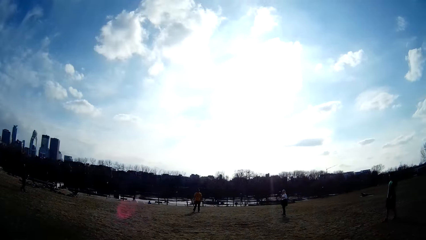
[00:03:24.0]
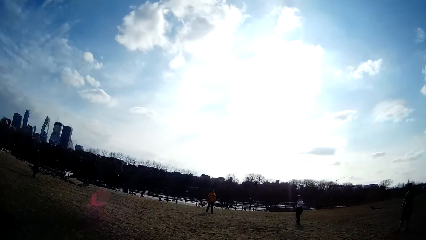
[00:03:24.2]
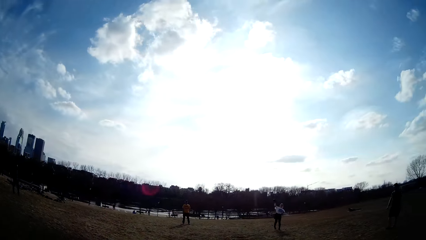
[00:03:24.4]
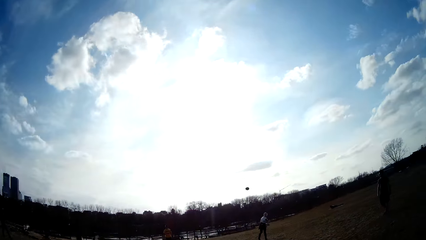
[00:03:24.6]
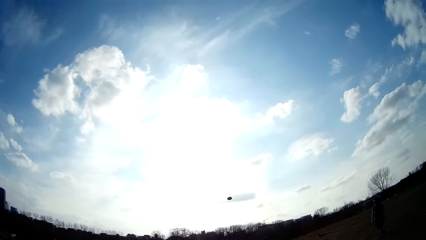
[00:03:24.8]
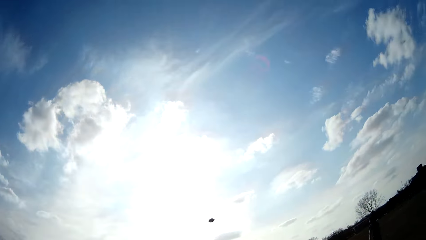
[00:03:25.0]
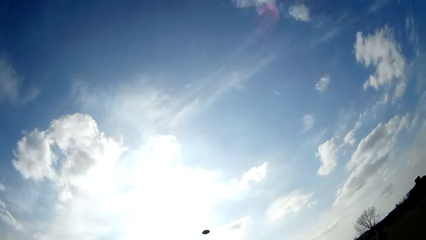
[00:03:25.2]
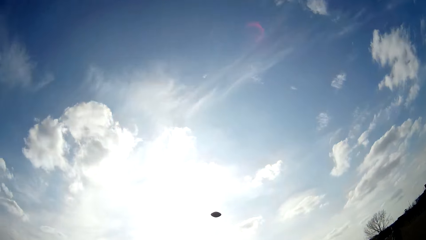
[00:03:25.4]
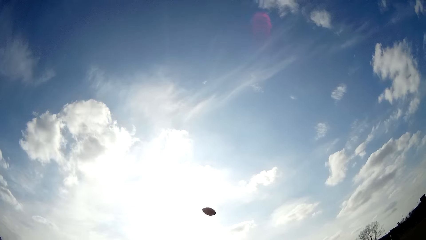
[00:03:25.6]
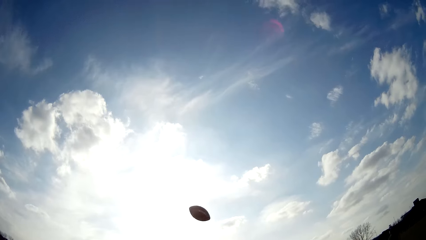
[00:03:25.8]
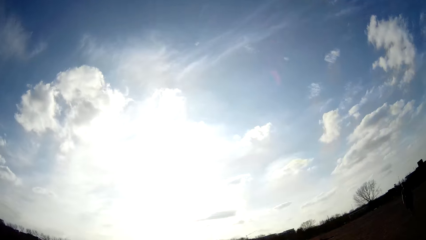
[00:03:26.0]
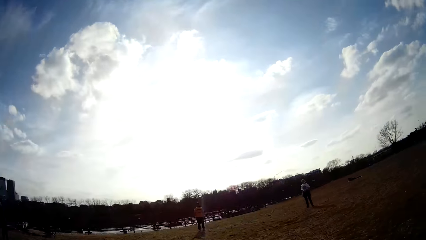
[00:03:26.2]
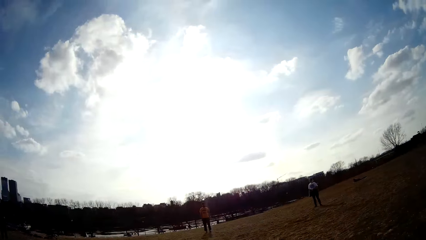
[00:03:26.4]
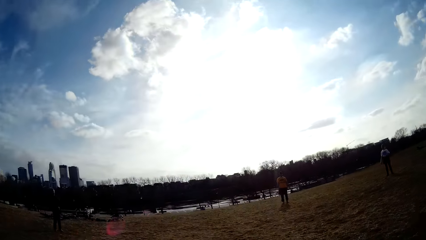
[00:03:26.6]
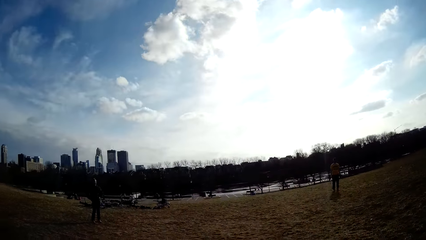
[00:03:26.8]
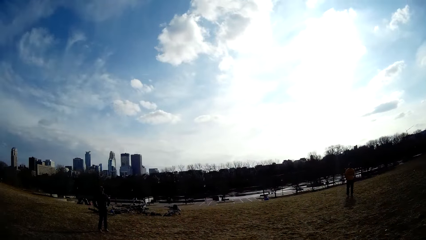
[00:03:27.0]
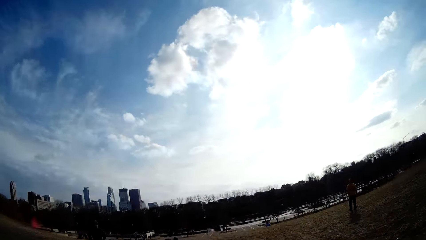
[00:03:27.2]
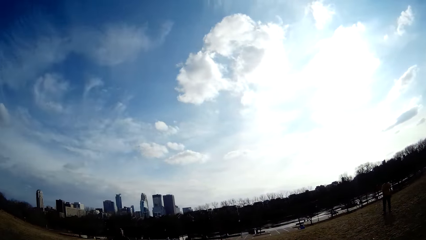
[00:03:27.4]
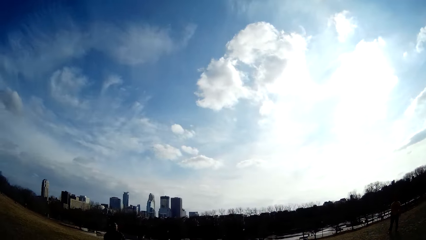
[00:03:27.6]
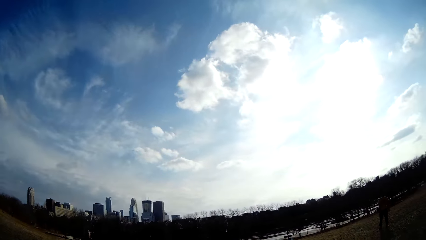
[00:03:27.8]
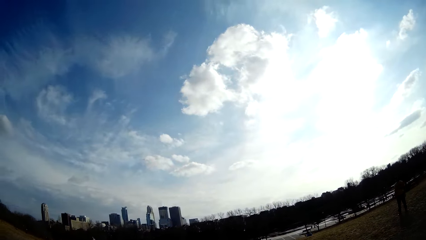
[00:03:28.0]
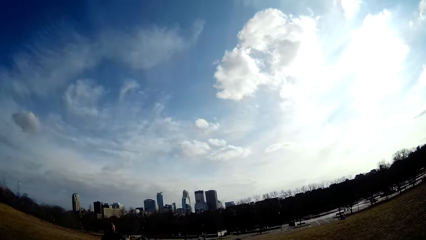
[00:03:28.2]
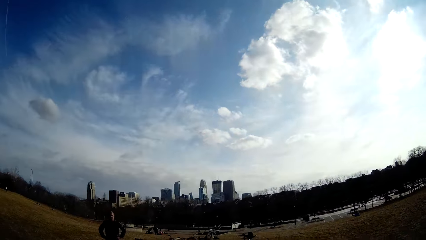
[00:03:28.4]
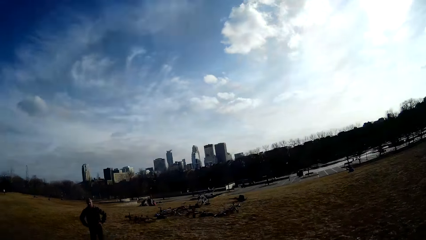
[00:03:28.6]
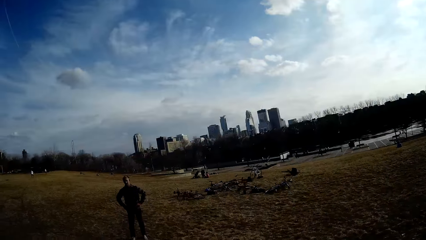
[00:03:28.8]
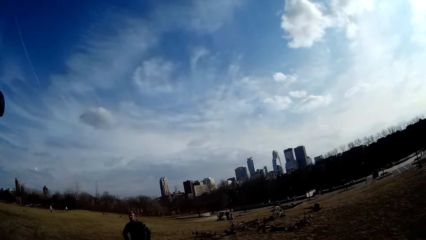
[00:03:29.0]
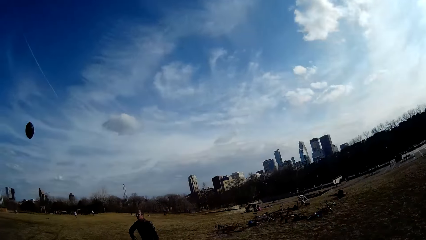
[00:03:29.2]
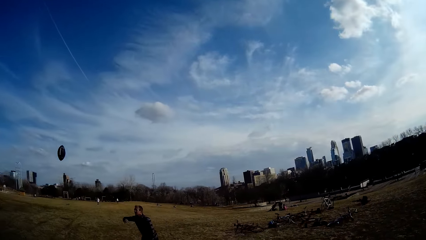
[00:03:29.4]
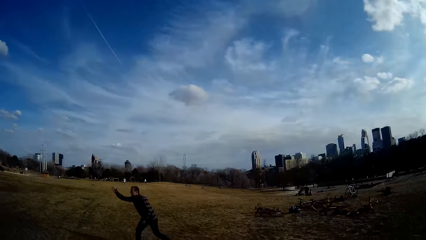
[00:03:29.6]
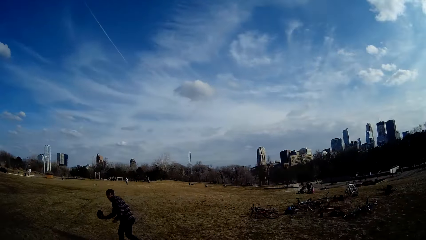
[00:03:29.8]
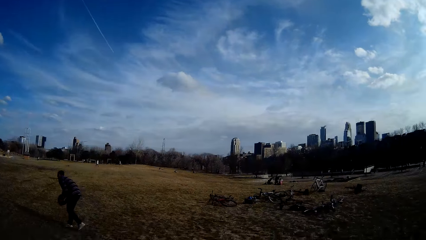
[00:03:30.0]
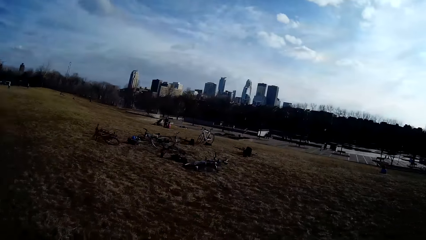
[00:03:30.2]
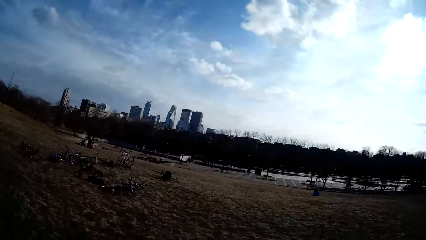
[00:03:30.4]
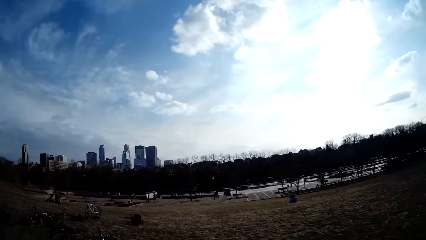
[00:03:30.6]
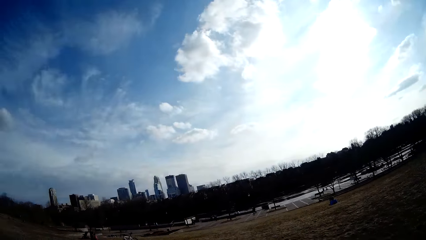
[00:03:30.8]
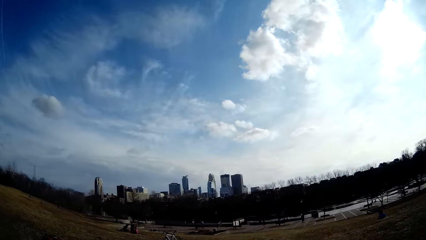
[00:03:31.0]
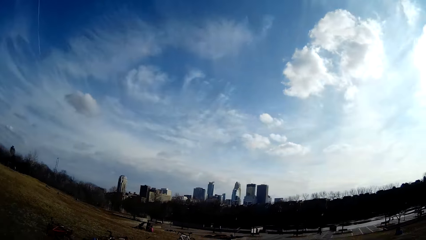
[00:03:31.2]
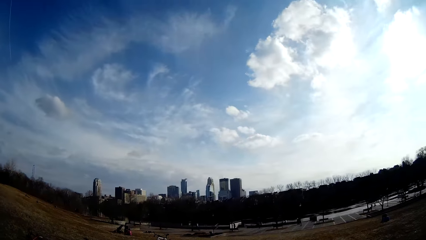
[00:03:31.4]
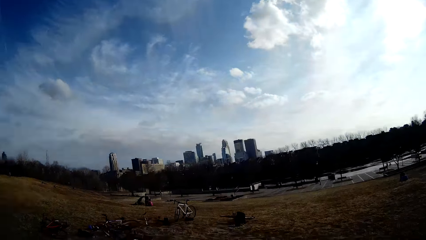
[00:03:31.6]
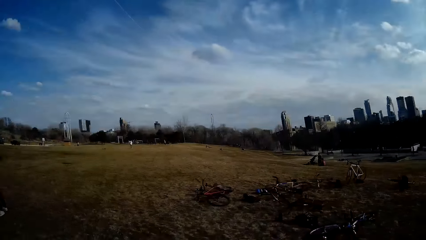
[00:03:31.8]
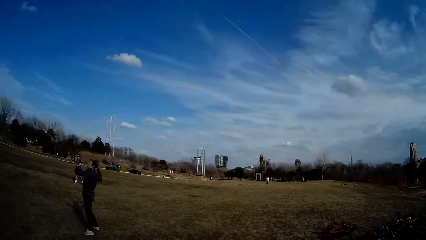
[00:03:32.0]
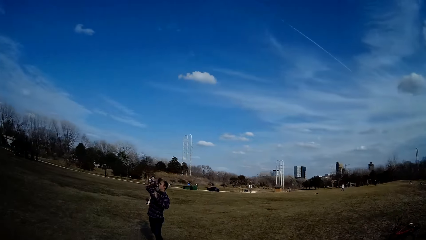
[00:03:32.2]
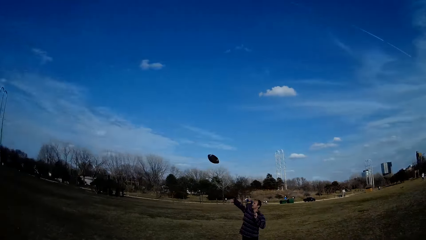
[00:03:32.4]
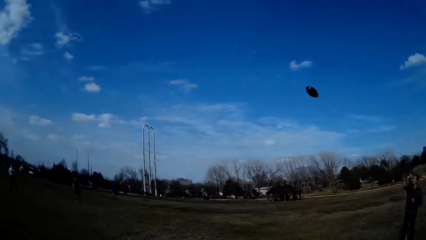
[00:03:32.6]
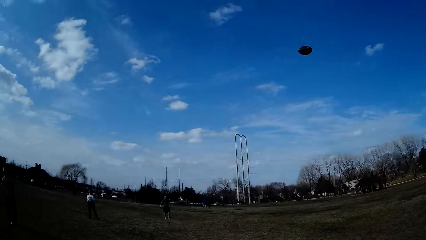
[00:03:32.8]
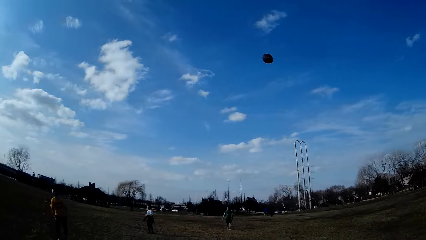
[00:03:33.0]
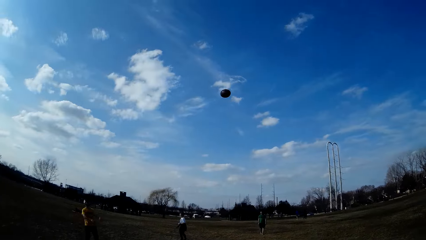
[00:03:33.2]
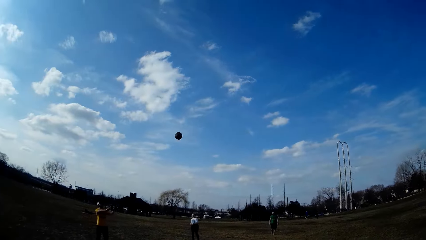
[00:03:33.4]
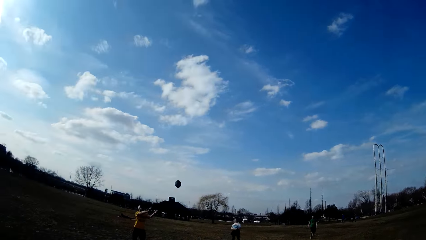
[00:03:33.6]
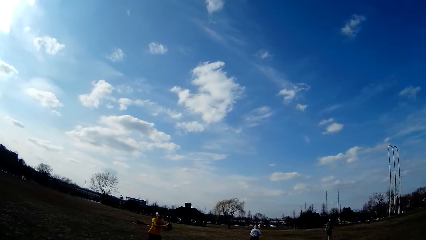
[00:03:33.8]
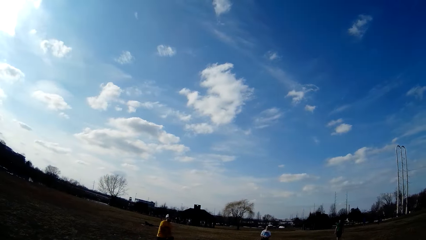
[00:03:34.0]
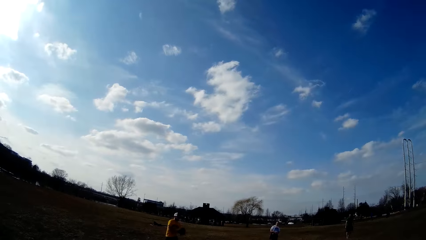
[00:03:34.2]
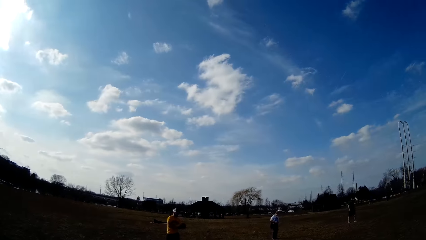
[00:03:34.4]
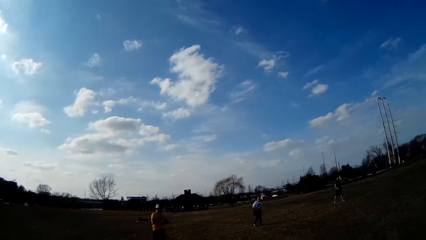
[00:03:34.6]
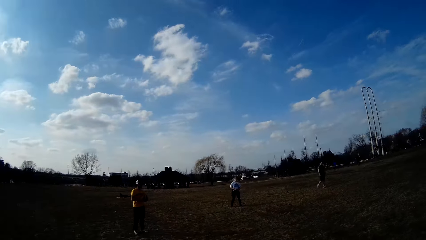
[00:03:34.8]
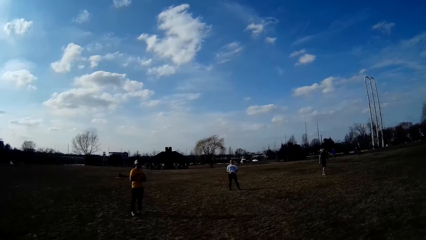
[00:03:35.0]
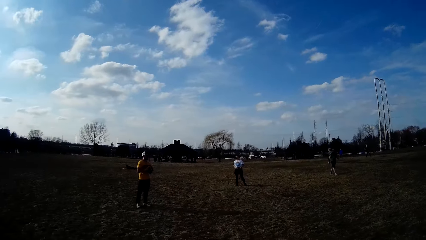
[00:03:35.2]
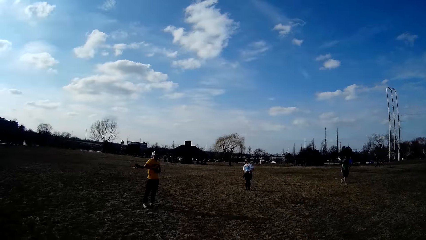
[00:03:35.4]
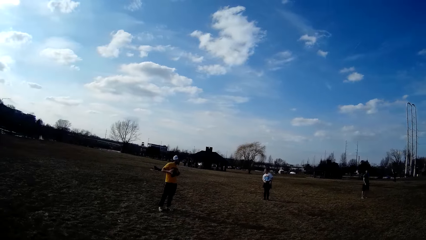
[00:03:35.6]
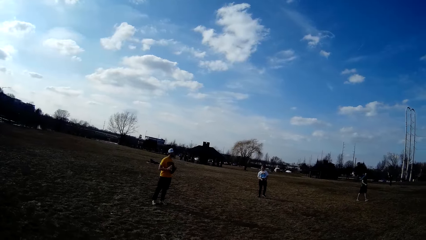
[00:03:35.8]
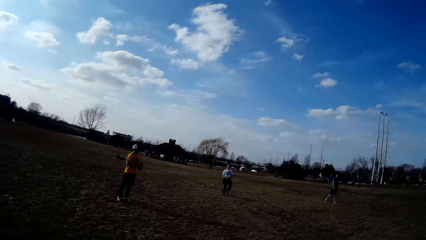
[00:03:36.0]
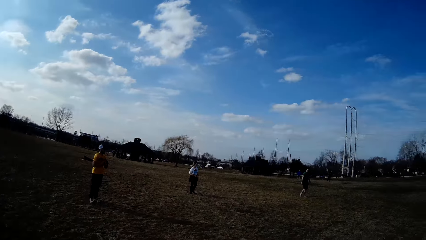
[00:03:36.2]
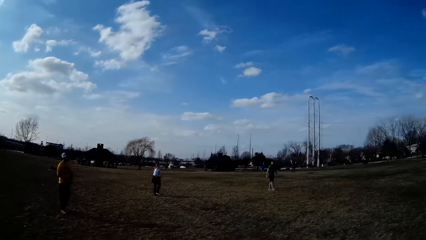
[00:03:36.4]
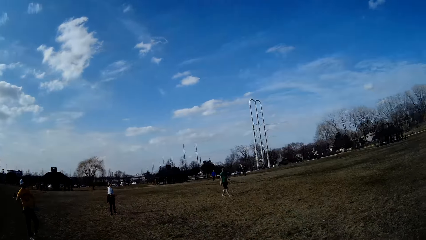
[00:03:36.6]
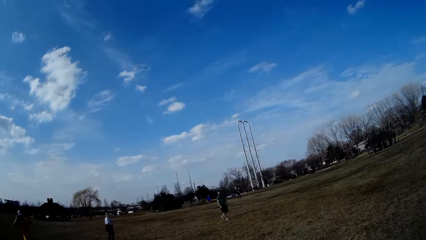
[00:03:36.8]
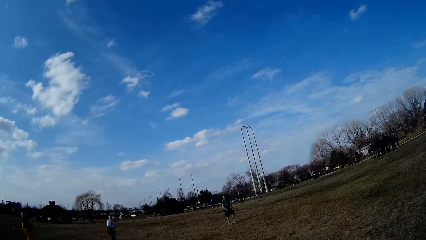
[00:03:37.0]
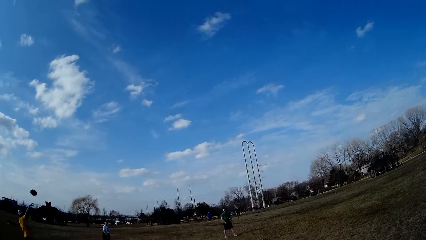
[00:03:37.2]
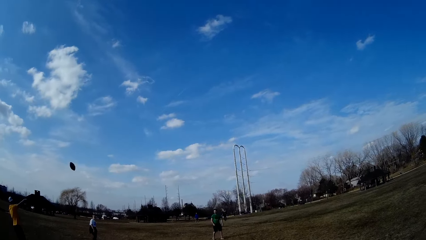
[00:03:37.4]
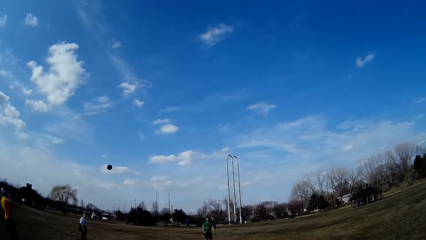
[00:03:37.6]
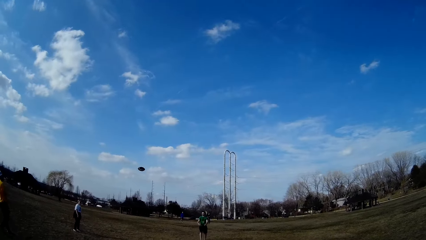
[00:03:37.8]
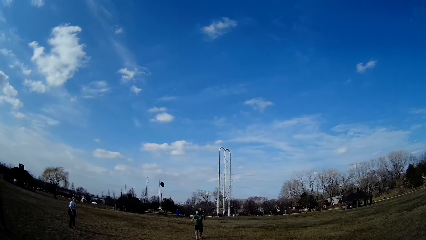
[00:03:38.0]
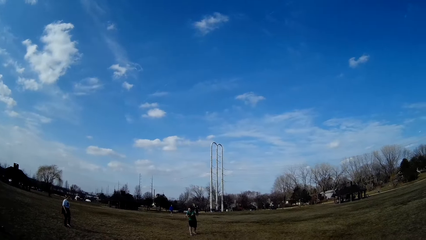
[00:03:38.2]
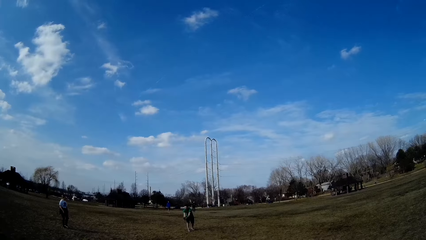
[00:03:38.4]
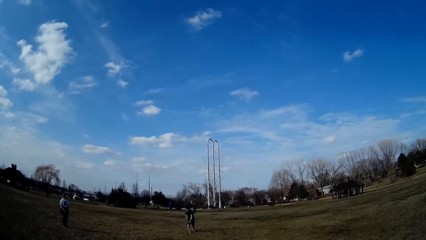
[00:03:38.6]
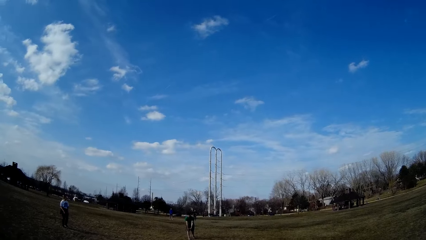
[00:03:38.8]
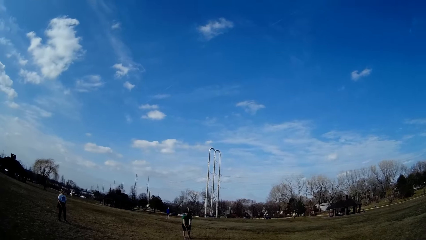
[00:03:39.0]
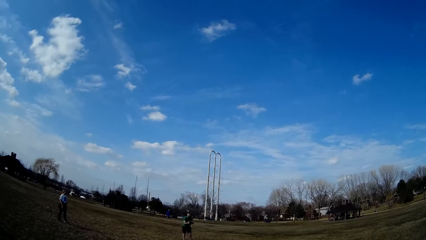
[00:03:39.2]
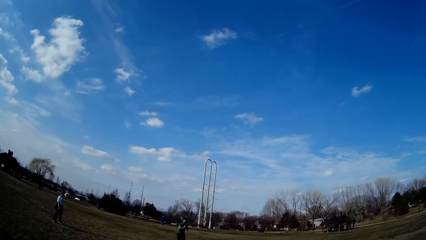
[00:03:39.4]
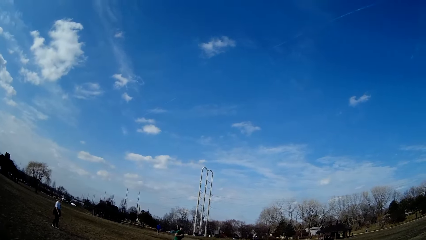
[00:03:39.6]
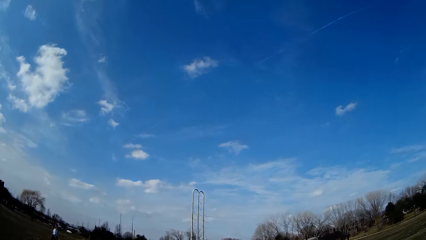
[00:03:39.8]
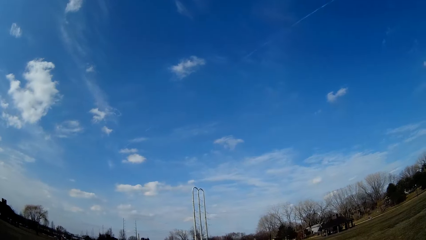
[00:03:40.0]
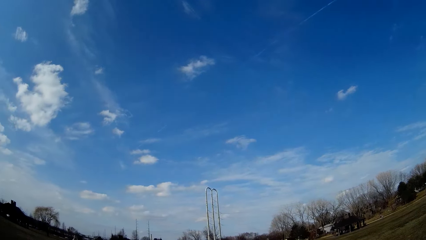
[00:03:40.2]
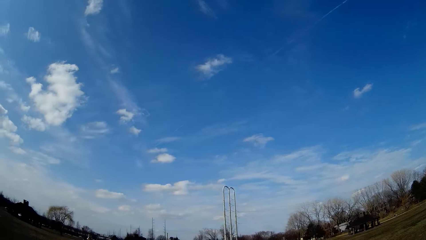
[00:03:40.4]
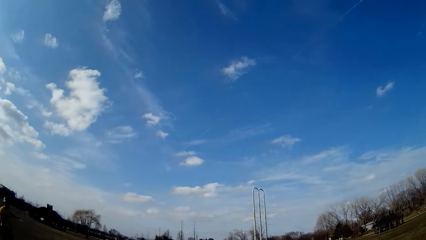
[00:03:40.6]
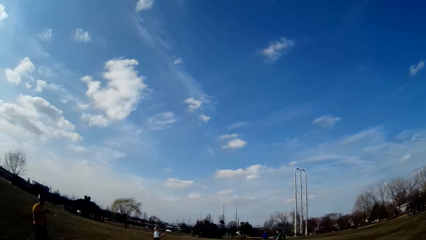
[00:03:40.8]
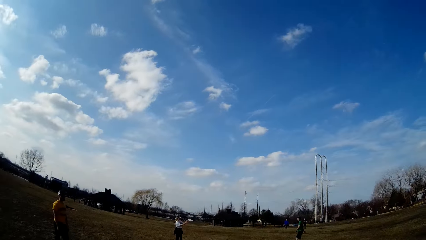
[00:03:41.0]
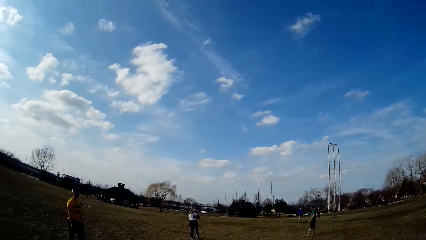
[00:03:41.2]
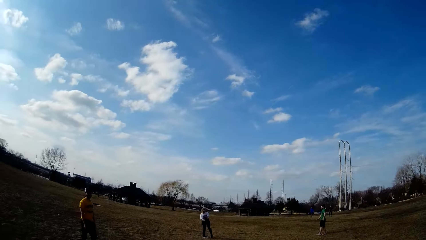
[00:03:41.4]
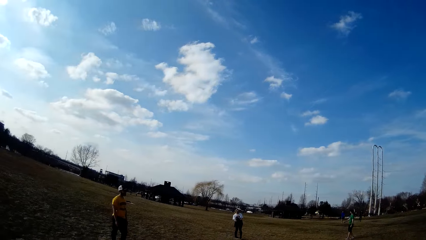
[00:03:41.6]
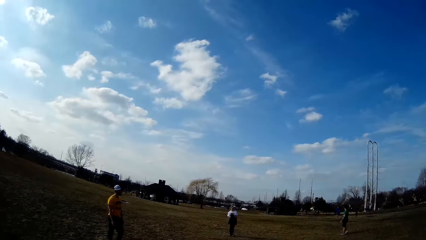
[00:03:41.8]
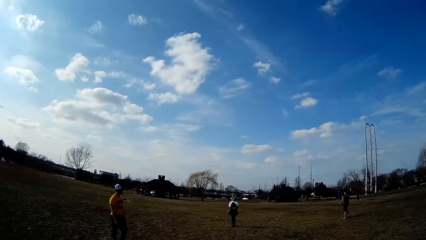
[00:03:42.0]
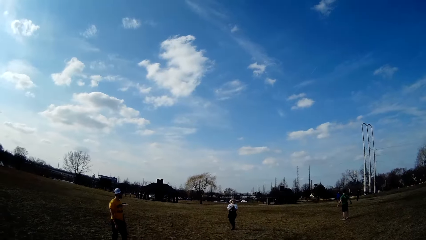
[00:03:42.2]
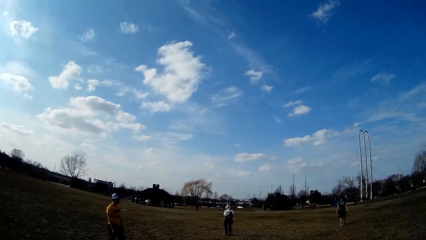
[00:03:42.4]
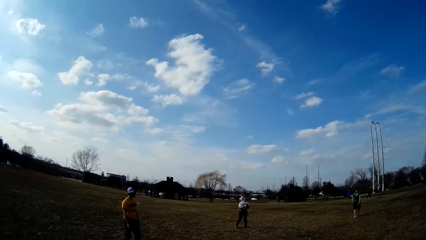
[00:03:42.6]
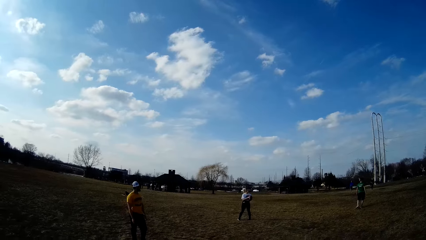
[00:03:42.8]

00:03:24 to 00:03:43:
A woman throws the spherical ball towards the camera wearer. A man catches the spherical ball in the air. The man throws the spherical ball to another man. The other man throws the ball to a third man. The third man throws the ball to the woman.
